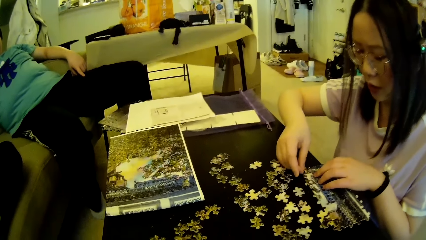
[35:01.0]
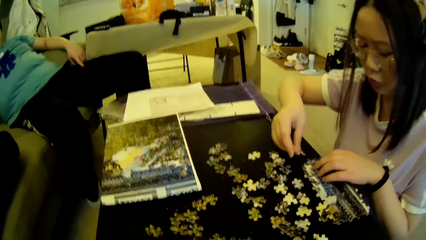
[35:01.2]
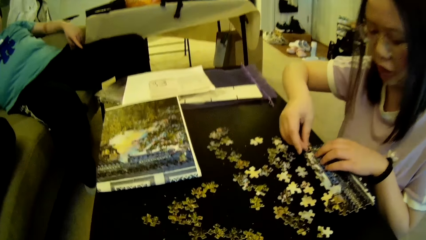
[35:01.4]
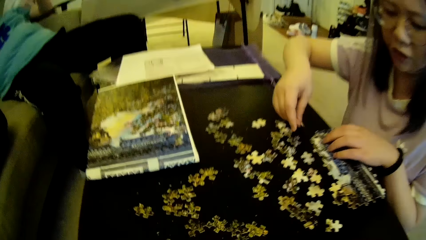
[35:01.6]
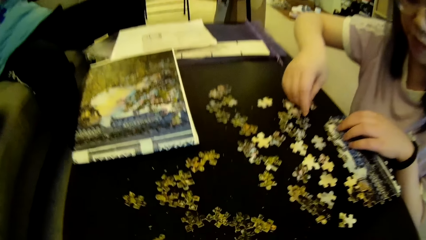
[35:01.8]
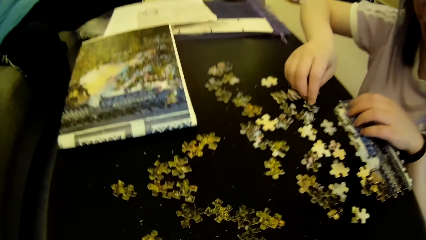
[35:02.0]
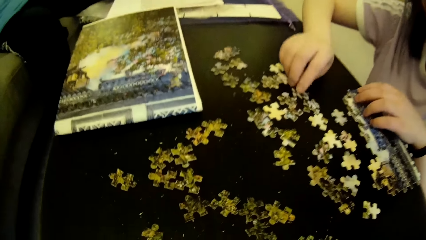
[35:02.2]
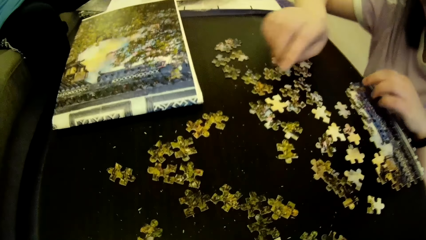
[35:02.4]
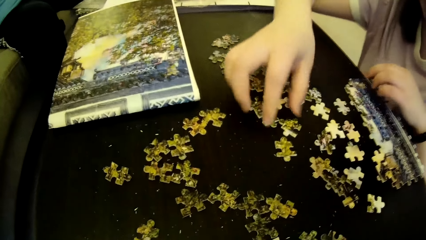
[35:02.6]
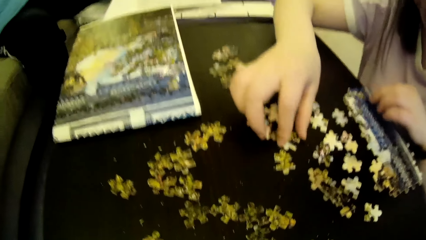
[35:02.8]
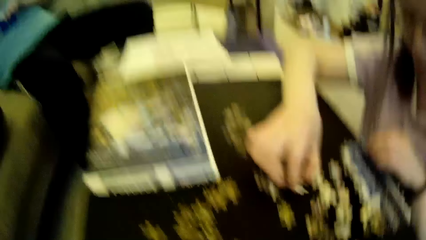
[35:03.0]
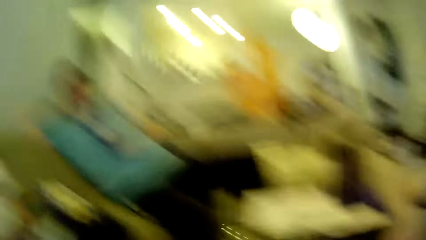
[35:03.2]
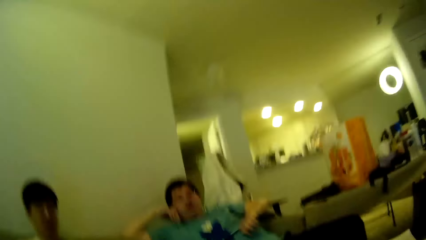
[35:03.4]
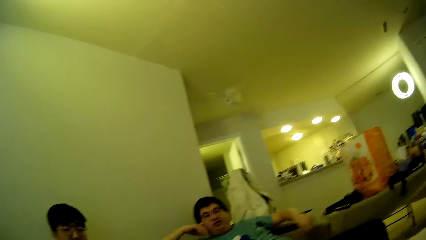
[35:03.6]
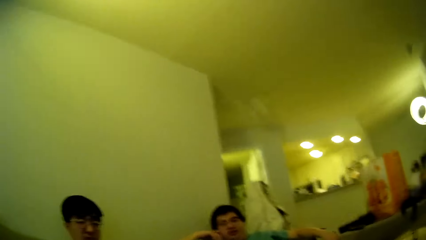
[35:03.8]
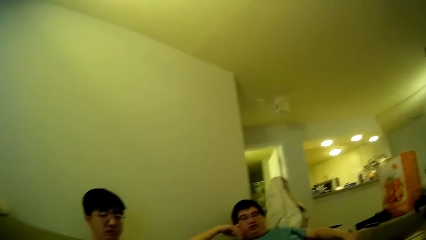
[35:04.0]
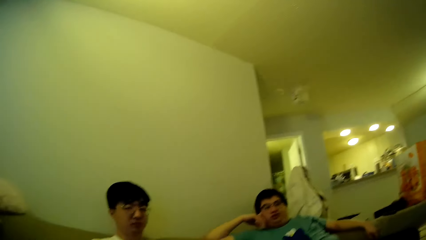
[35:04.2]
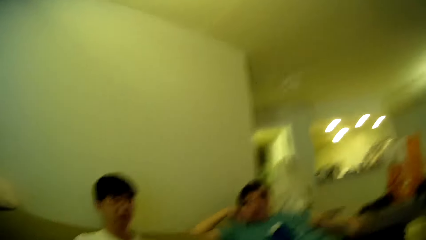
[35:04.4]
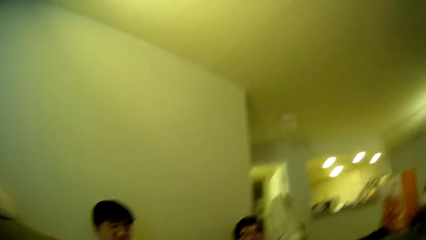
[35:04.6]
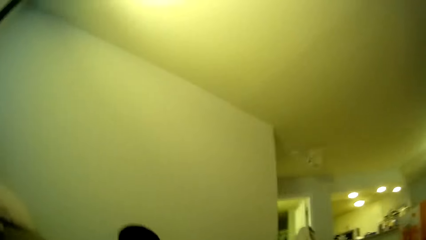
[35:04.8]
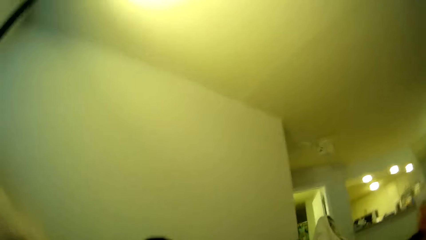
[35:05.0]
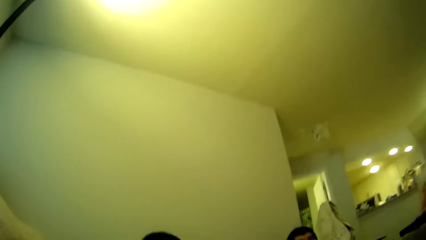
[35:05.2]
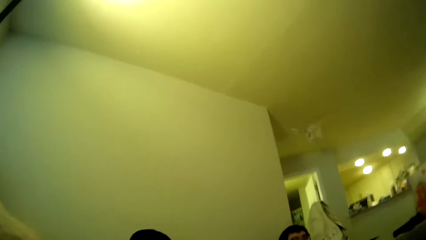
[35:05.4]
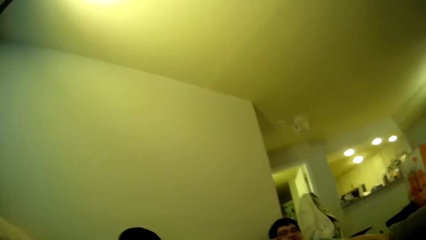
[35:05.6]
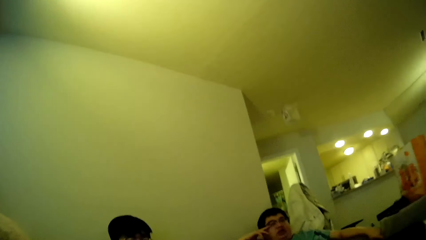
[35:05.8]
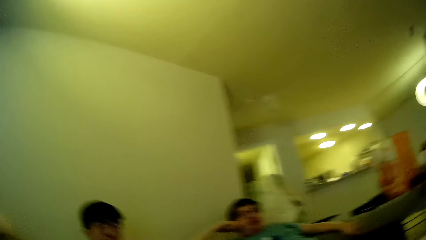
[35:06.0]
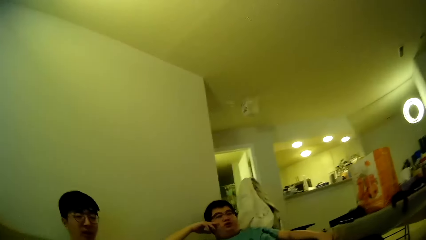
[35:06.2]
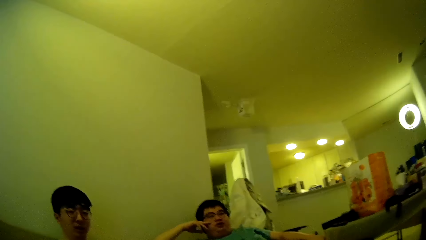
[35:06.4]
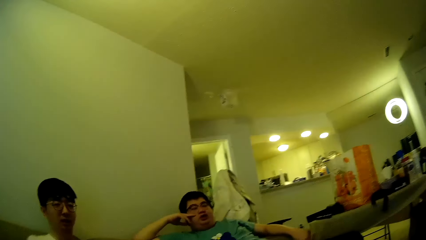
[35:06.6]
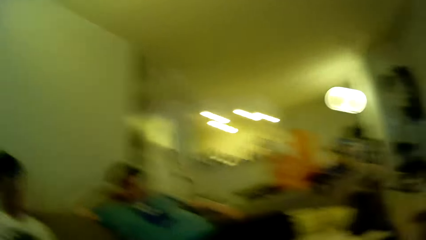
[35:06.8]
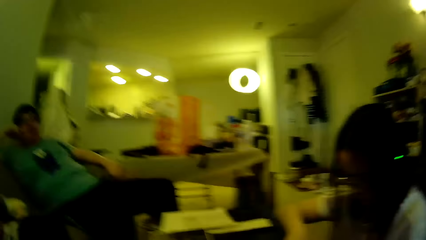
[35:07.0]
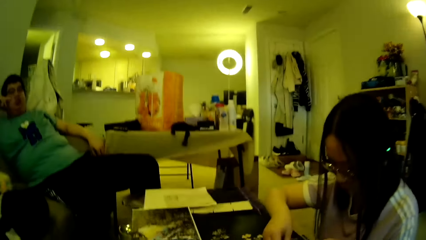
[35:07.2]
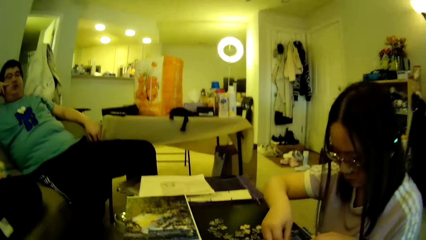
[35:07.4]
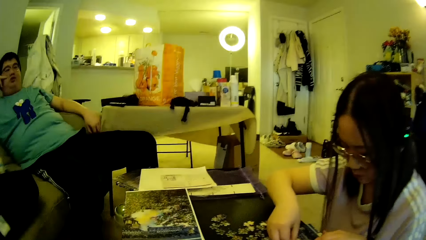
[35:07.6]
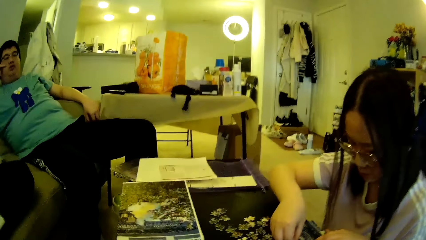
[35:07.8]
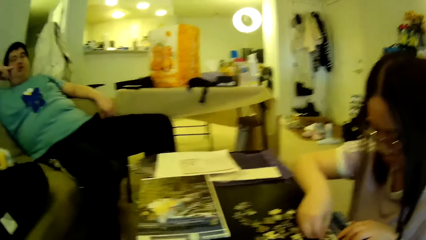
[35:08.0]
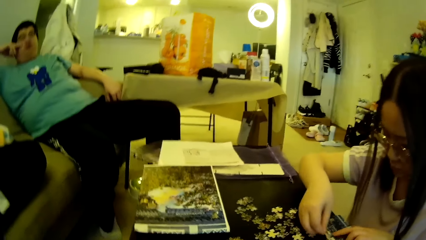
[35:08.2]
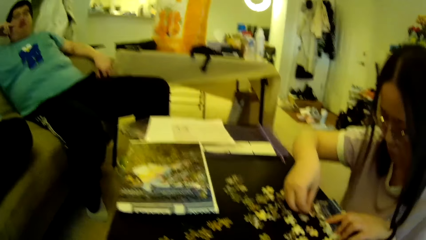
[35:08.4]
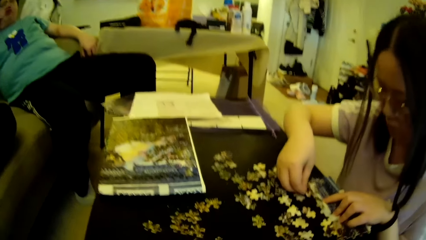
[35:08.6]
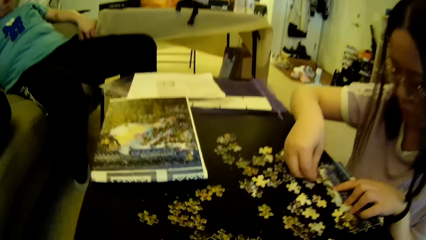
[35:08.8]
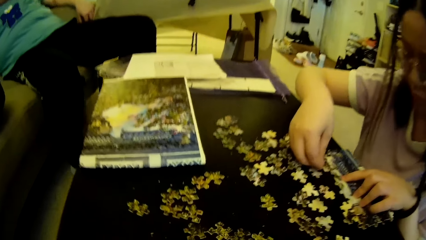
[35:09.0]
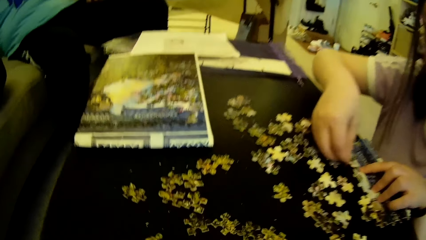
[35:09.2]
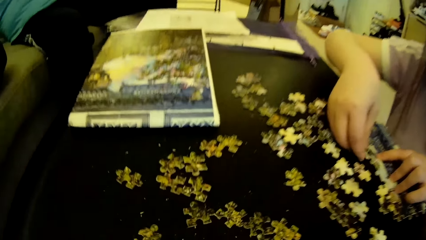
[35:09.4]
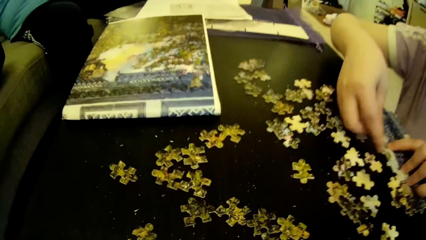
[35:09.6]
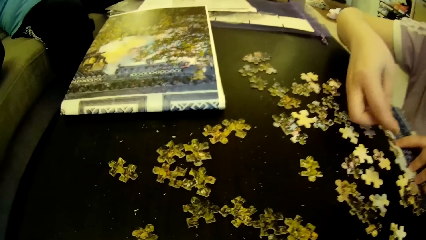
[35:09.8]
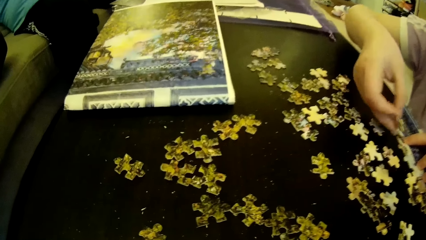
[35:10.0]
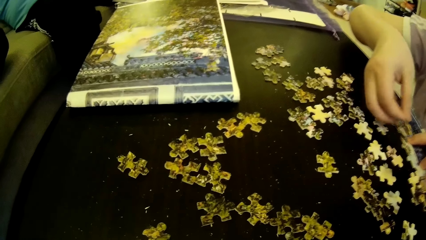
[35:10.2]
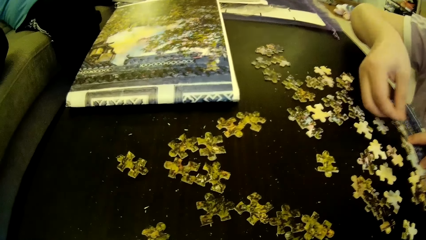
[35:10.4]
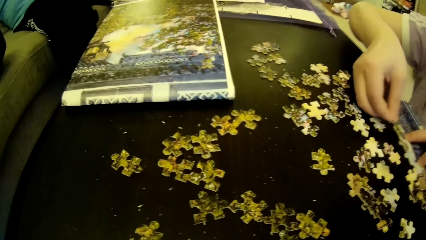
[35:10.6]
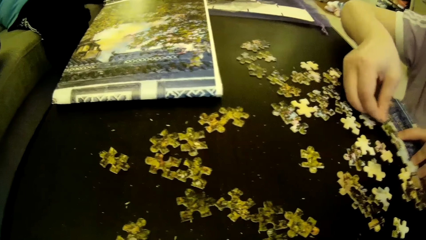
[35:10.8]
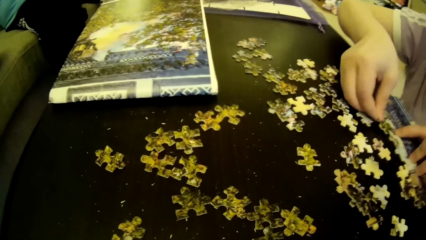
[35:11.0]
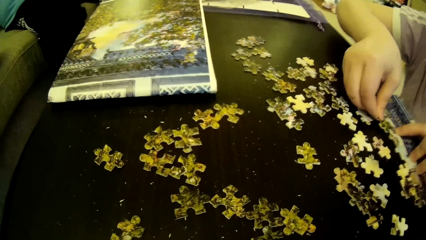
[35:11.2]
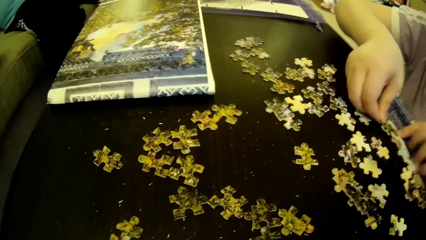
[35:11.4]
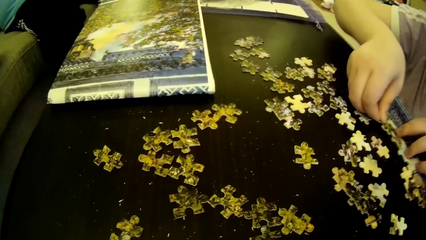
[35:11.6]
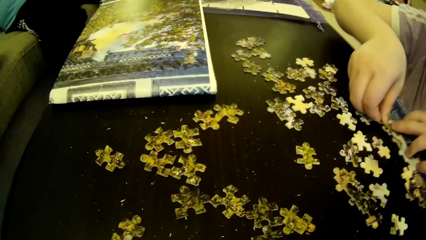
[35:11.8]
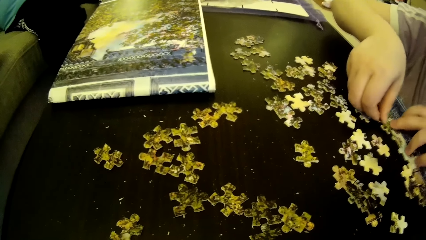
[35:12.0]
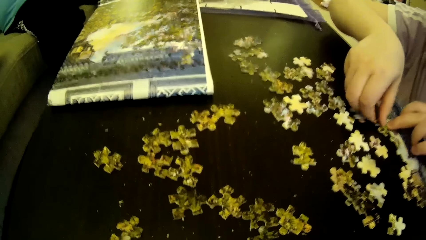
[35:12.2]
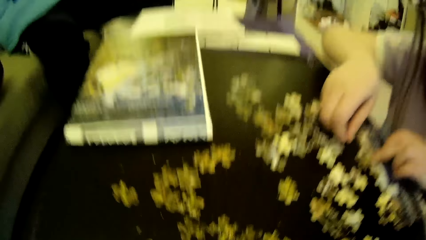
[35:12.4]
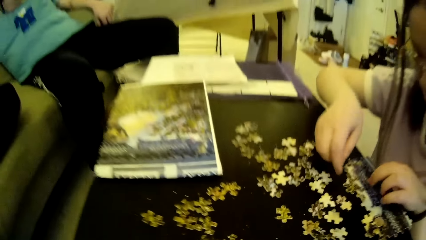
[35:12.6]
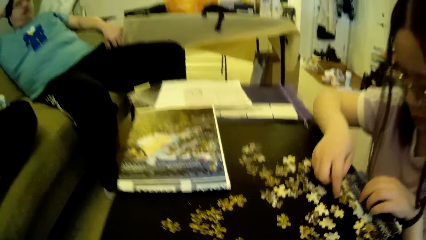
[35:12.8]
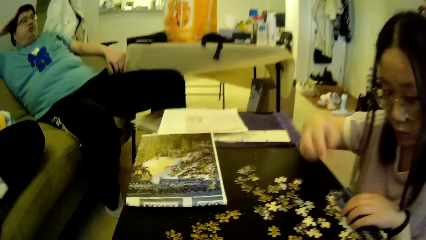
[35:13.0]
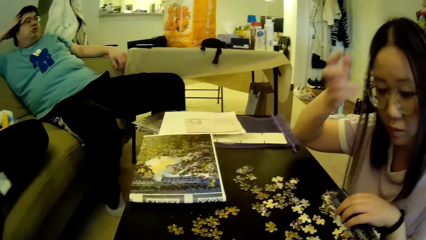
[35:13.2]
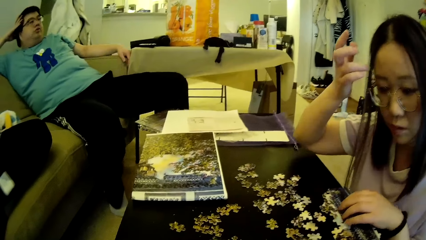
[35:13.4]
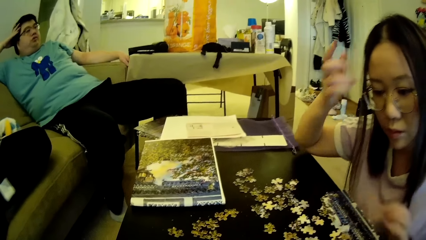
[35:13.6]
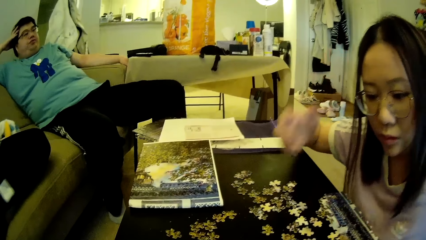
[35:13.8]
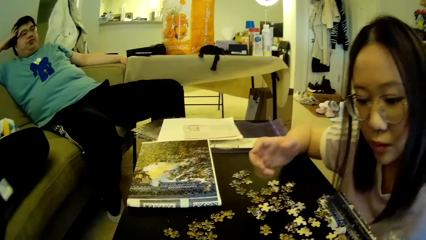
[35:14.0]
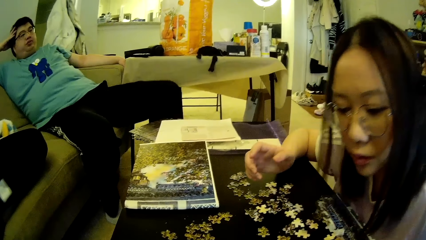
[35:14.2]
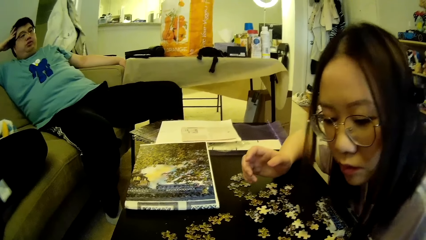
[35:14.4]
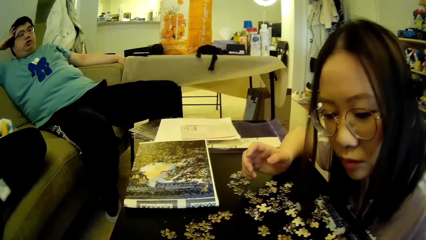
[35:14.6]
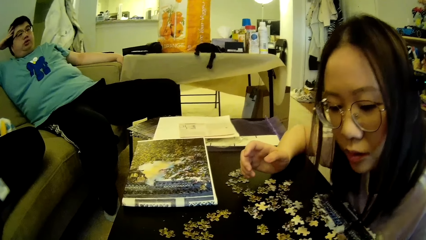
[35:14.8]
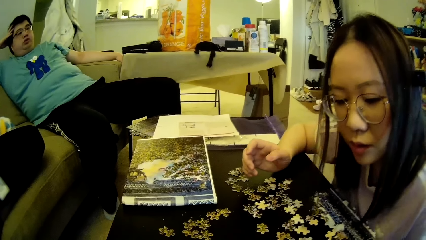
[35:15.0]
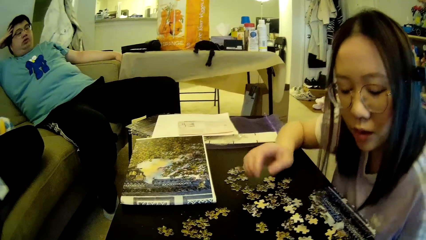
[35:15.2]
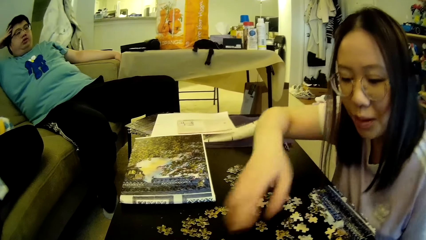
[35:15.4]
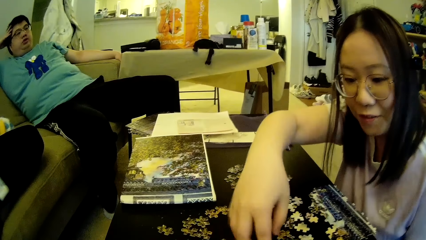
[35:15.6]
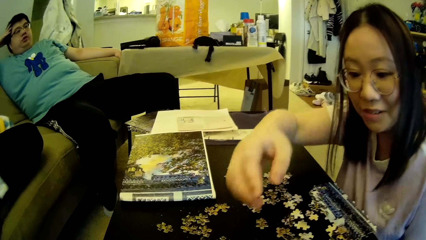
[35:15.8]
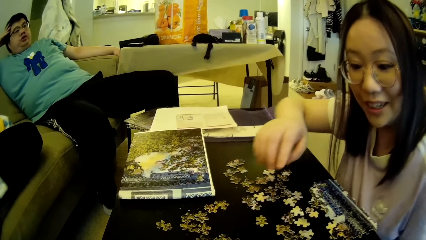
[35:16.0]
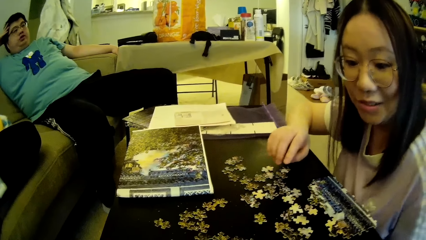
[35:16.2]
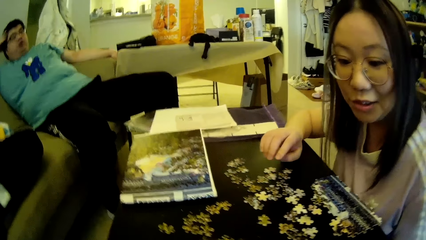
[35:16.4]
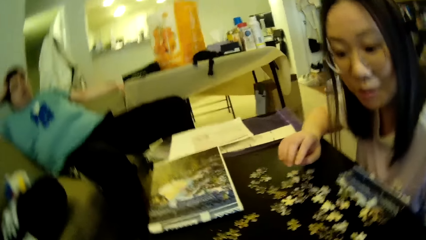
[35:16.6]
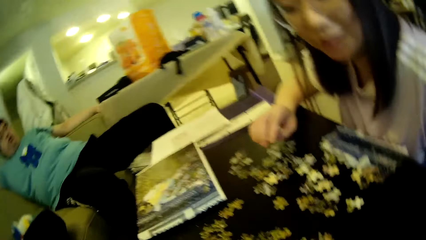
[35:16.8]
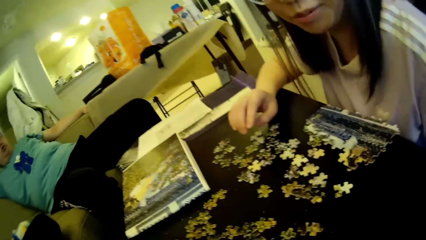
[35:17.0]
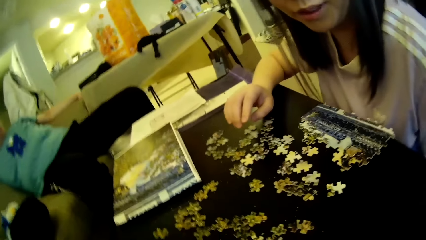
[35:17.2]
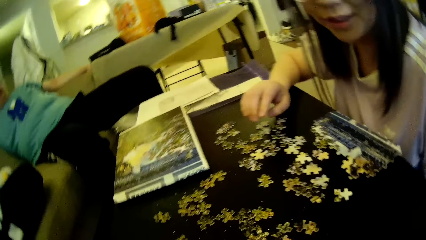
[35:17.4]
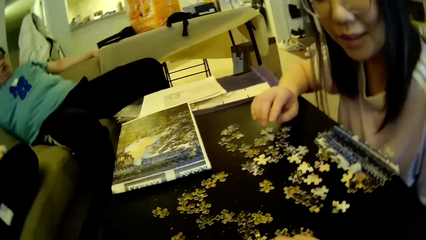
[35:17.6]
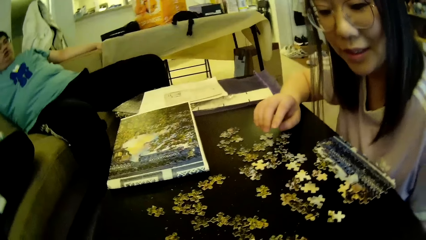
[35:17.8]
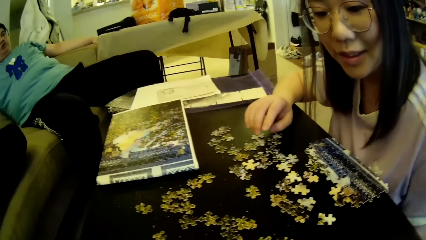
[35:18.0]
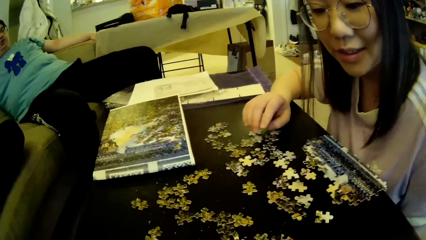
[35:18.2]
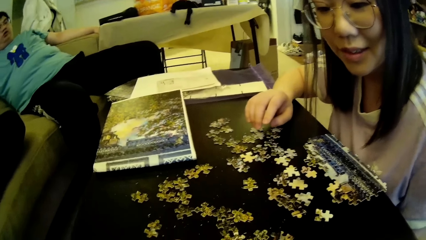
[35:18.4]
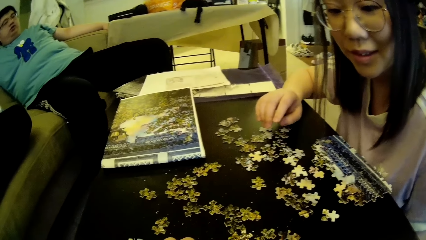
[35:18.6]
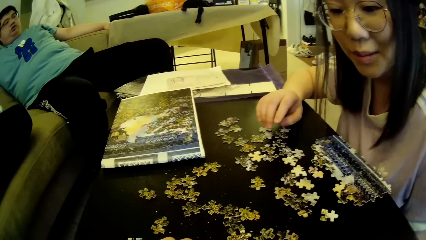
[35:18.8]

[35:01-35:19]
A lady moves the model pieces. The camera wearer looks around. The lady fixes the model piece. The lady lifts the hand and moves the hand. The lady moves the hand again. The lady gestures with a hand. The camera wearer looks around.
